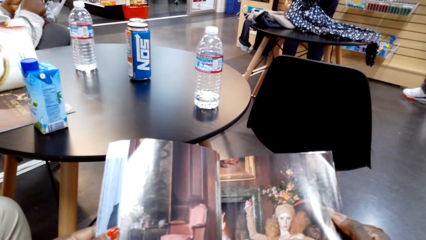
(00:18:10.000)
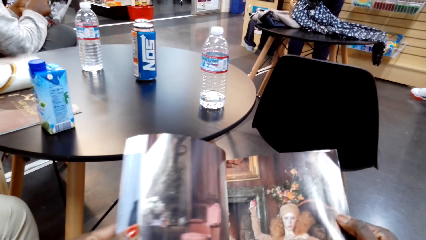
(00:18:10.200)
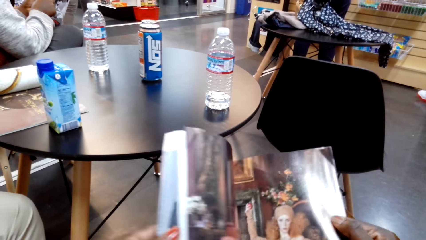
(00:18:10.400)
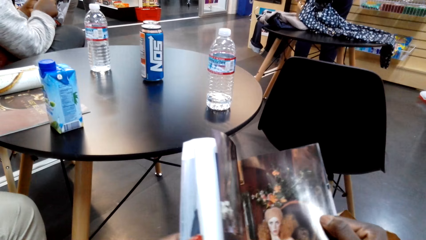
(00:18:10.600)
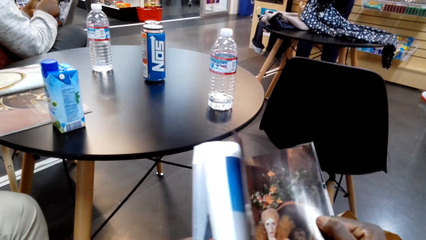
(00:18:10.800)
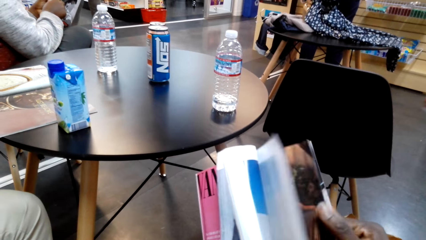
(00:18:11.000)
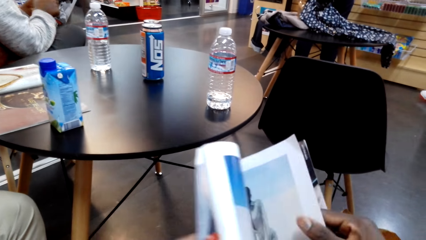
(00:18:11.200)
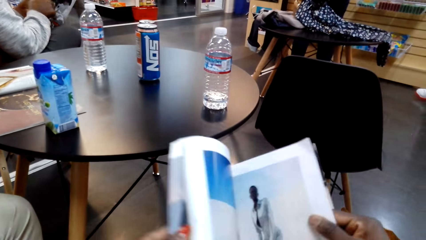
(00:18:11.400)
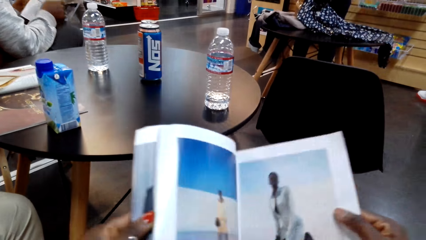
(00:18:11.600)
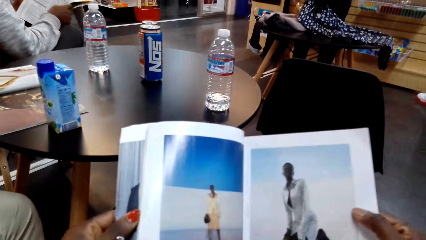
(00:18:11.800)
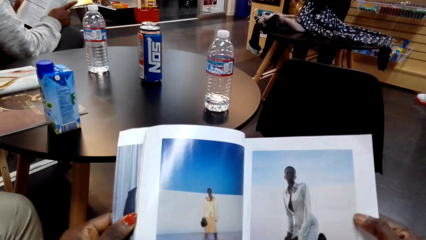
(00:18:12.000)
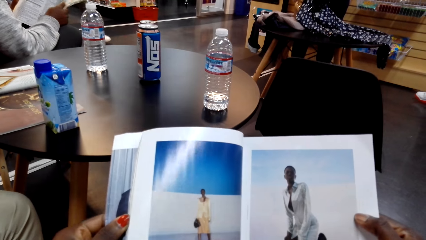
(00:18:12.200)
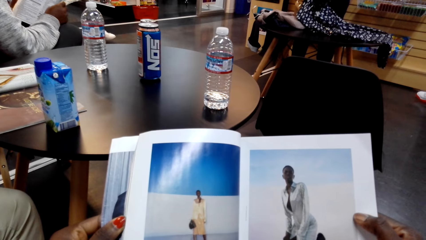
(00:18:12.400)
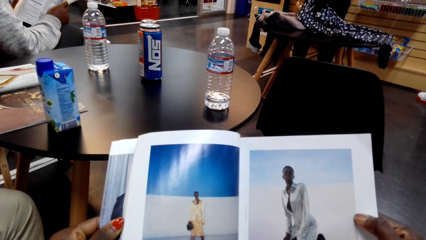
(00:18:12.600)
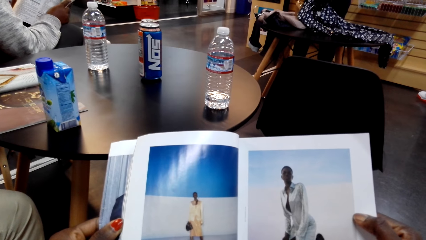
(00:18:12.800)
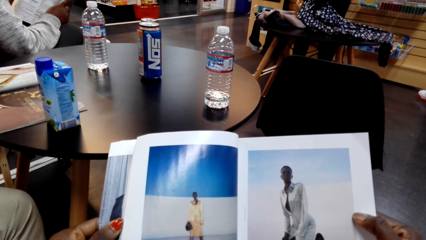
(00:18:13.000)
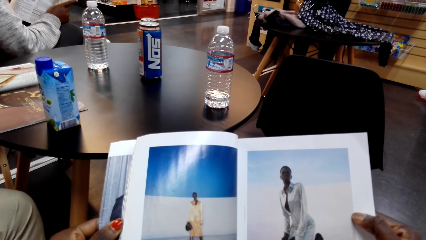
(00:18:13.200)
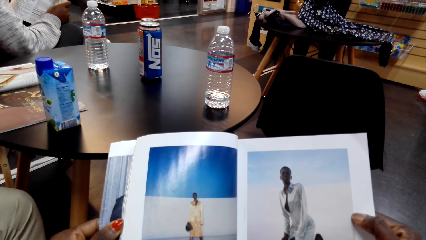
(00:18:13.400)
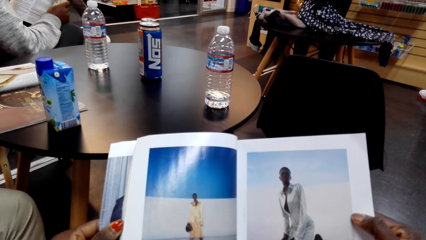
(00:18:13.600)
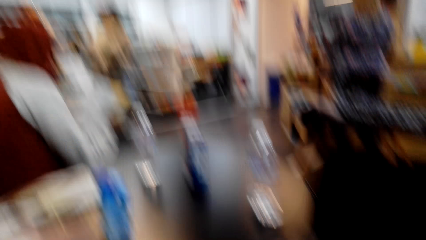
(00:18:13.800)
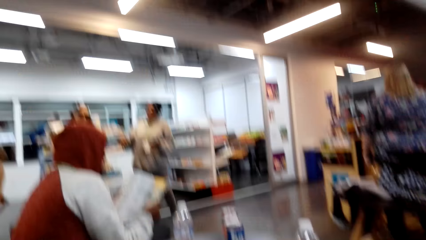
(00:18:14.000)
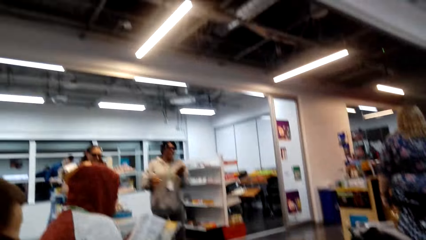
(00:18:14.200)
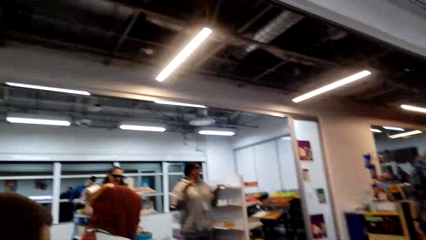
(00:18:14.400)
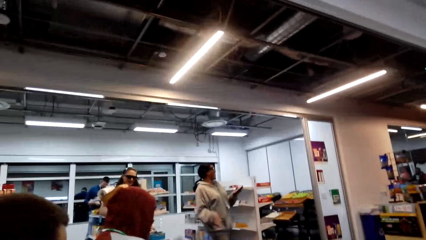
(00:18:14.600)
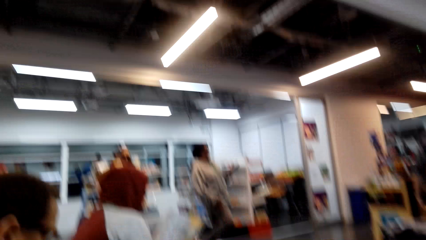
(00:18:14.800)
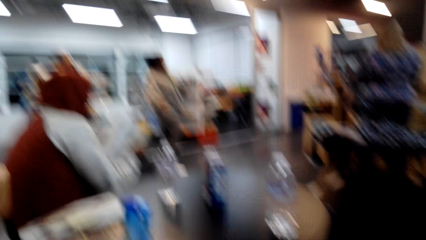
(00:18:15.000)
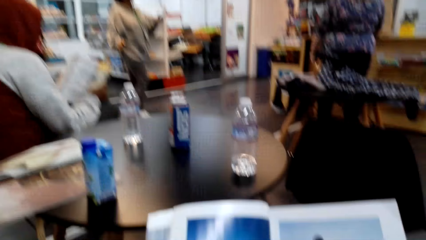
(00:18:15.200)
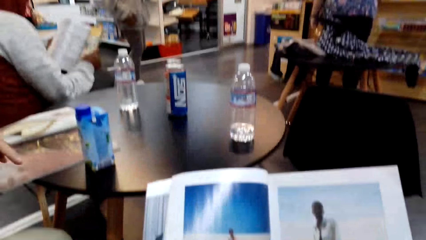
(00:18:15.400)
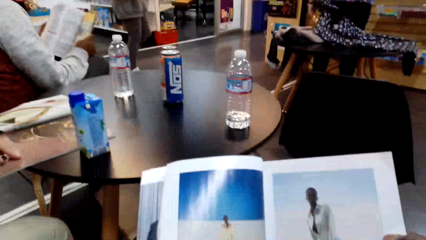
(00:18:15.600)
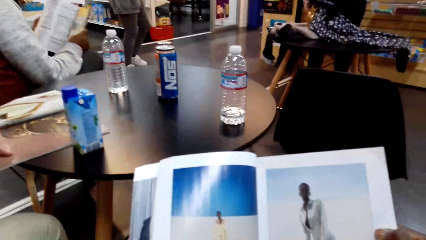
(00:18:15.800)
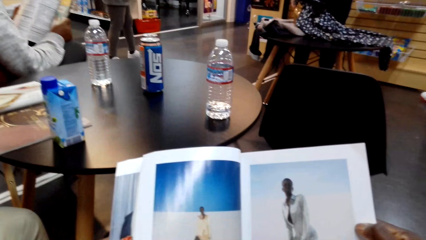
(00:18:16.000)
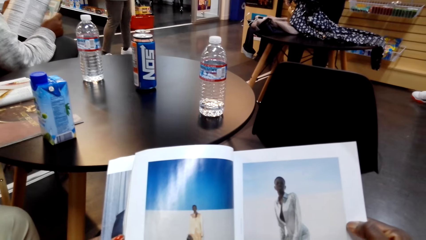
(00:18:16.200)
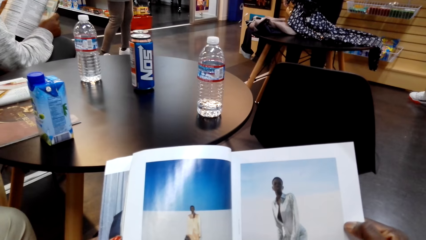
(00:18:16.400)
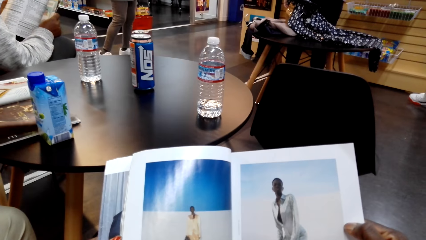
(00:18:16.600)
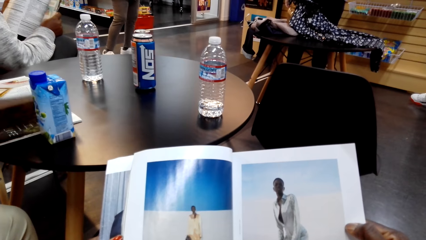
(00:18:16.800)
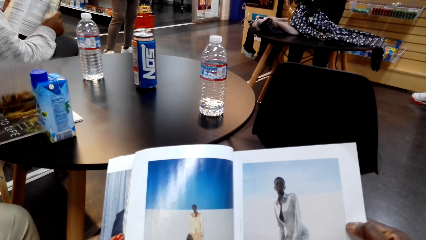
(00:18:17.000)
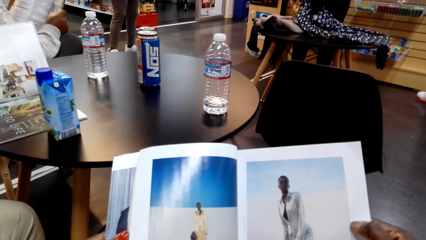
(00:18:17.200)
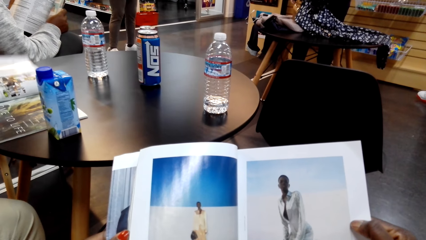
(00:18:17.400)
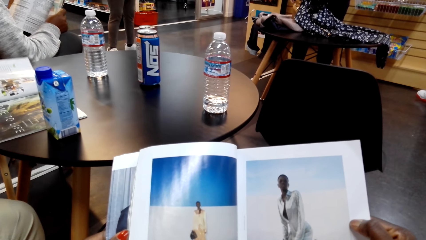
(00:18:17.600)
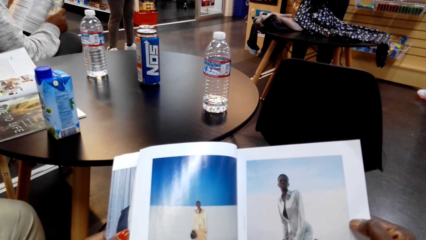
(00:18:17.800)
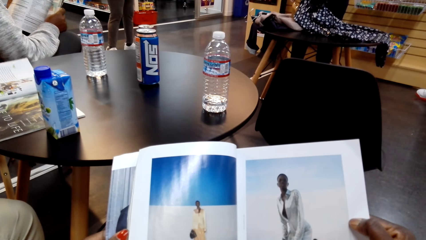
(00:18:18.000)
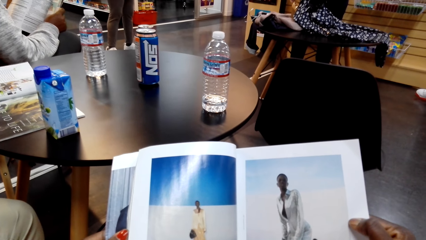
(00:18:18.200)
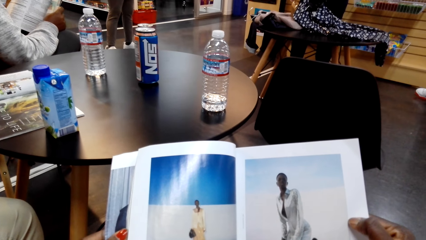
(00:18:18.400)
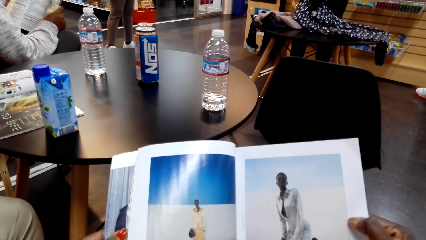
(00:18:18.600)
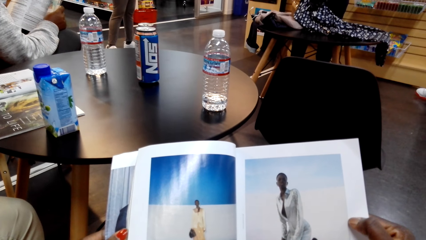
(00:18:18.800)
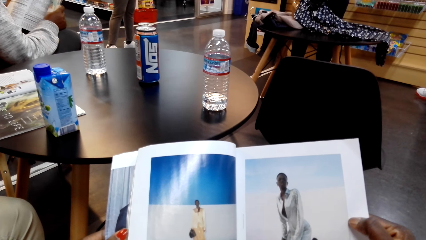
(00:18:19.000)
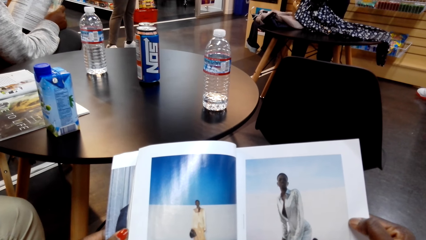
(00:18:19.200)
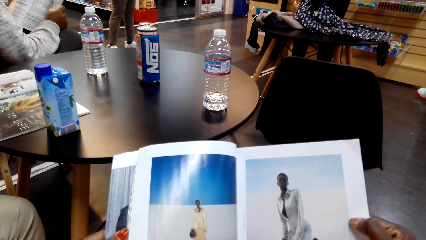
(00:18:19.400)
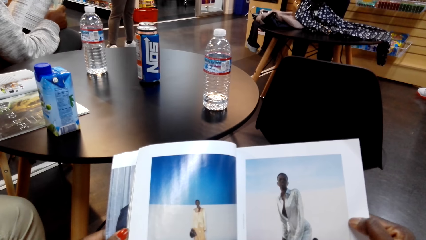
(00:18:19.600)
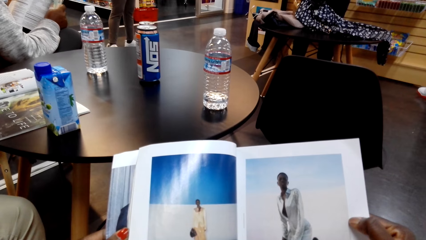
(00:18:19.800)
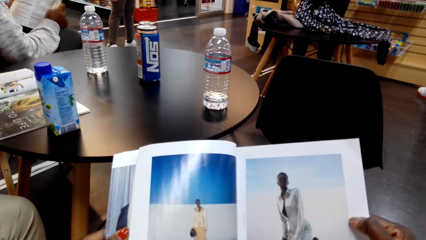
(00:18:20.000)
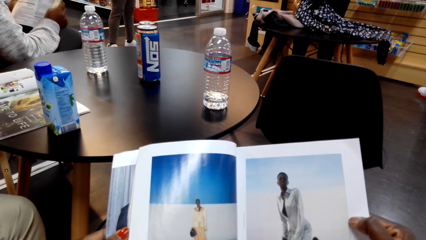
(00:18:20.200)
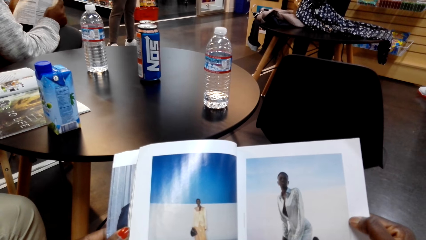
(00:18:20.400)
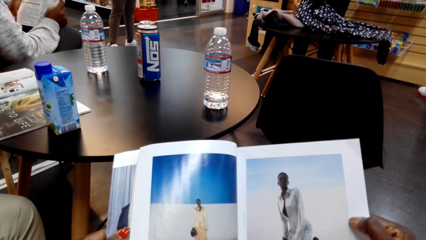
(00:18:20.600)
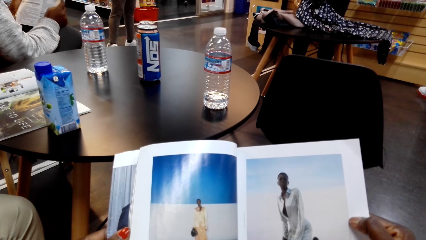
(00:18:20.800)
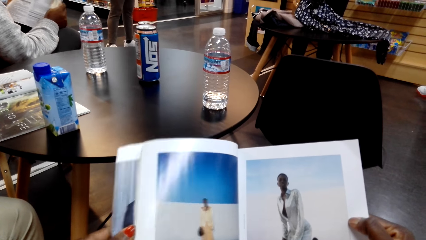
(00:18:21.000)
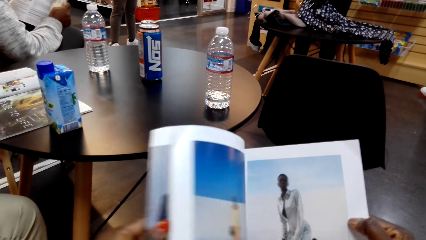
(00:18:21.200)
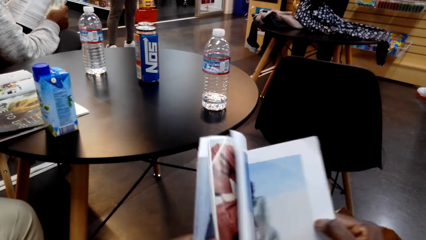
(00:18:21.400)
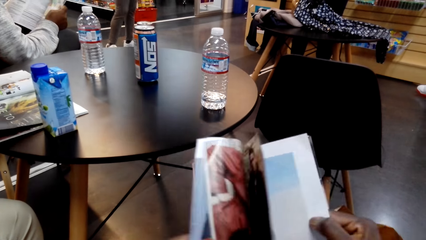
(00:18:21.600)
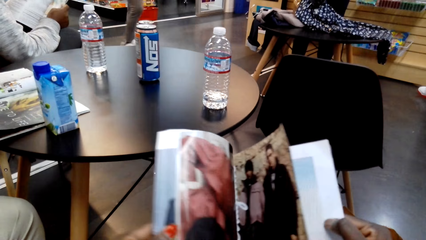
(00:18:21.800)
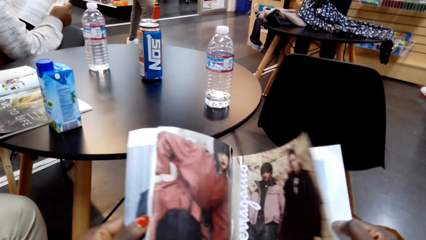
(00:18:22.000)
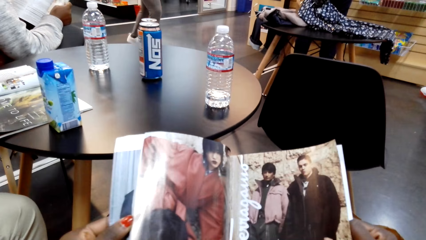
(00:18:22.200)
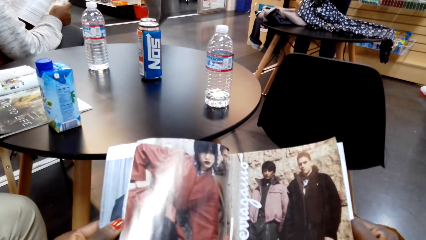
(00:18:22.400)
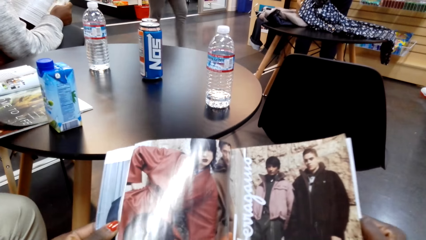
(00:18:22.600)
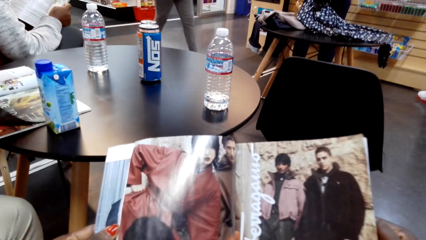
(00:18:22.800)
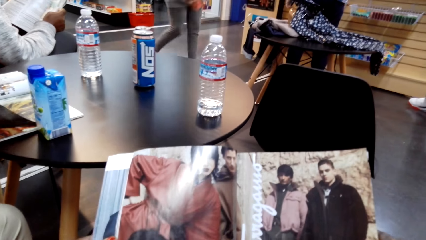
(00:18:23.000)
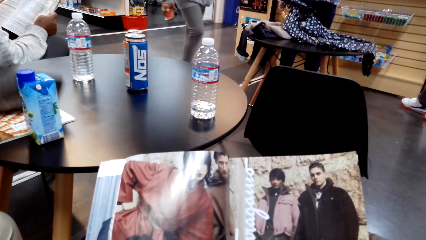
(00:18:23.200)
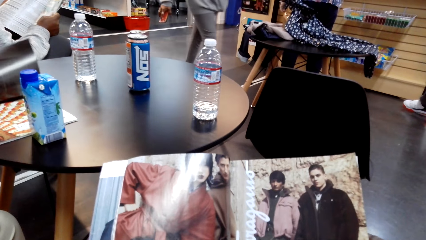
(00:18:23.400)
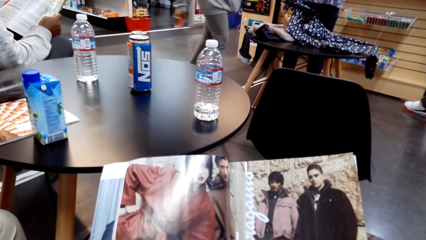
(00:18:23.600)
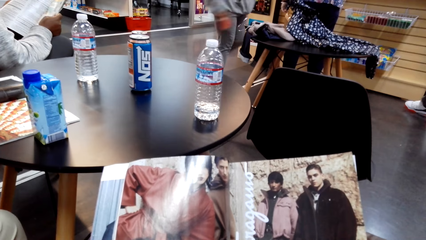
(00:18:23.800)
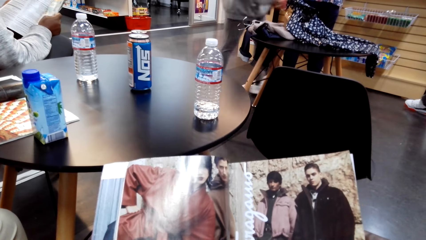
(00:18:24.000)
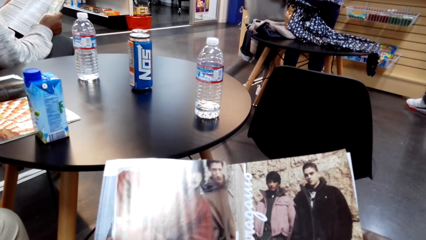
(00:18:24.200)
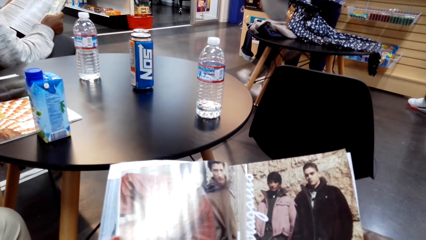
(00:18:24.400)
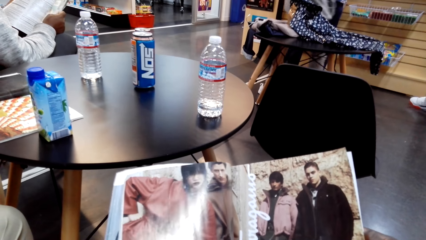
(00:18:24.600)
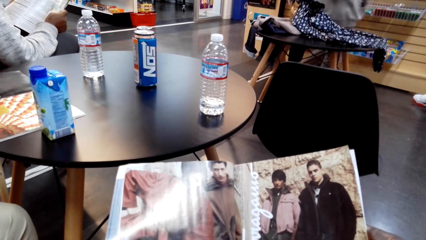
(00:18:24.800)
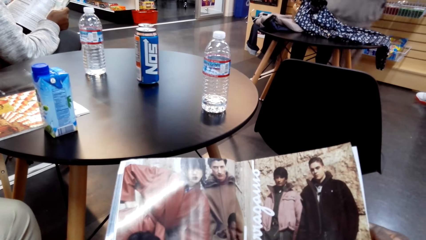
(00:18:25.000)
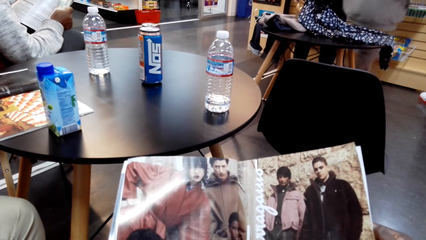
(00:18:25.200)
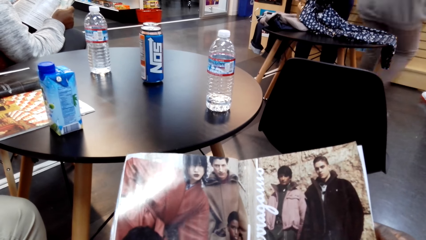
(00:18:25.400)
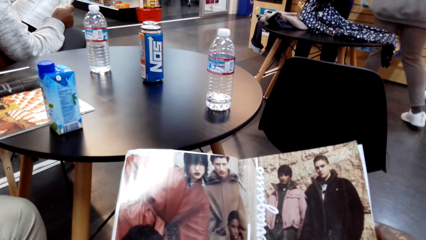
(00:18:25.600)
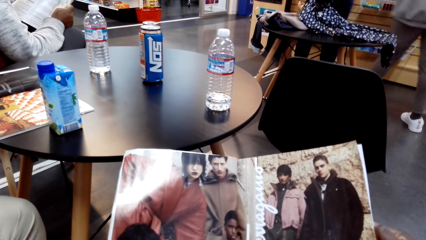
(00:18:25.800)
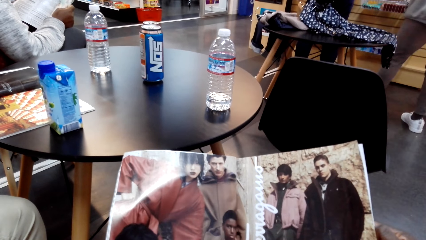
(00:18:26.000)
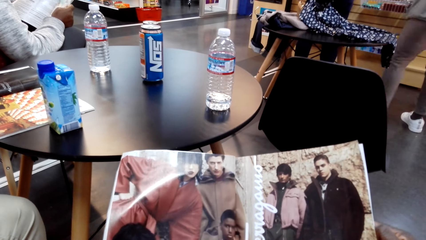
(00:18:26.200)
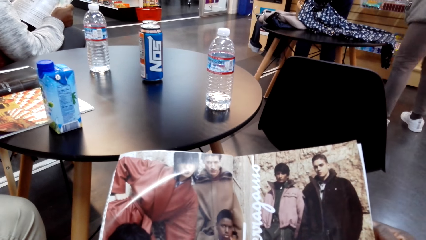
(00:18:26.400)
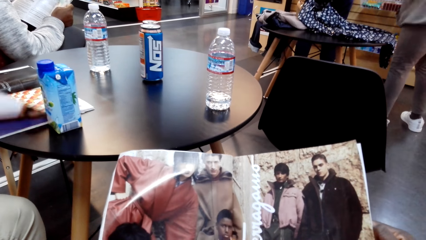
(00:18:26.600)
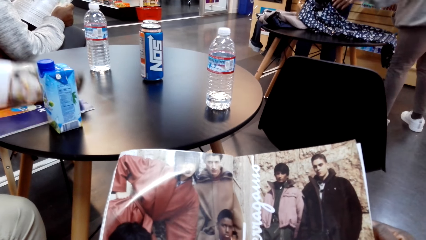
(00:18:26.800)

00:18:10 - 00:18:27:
The camera wearer turns the page of the magazine. They look at the magazine. They look around. They read the magazine. A man turns the page of the magazine. The camera wearer reads the magazine. They turn the page of the magazine. They read the magazine. The man turns the page of the magazine. The camera wearer reads the magazine.
